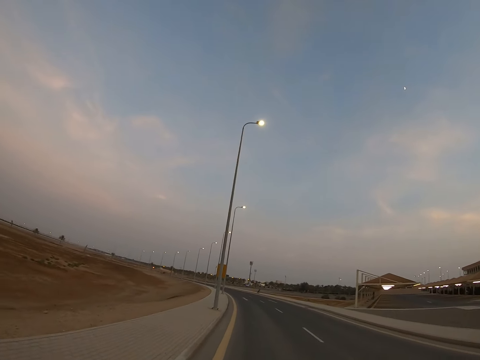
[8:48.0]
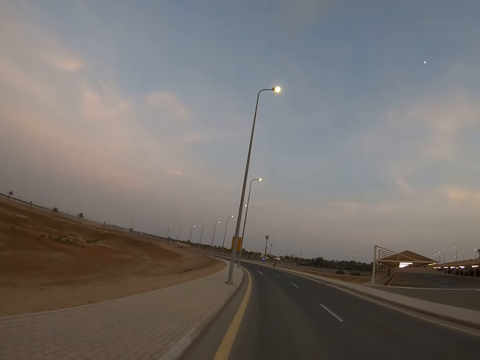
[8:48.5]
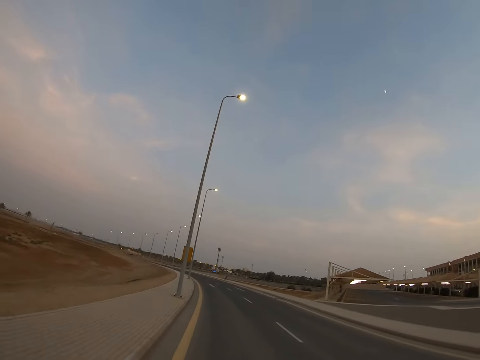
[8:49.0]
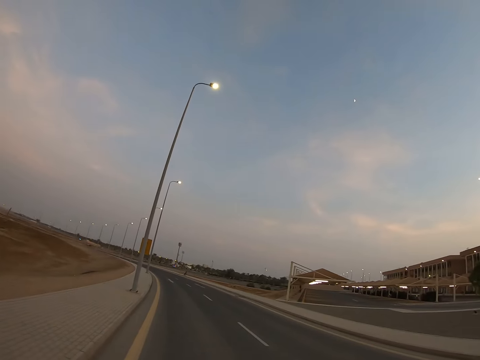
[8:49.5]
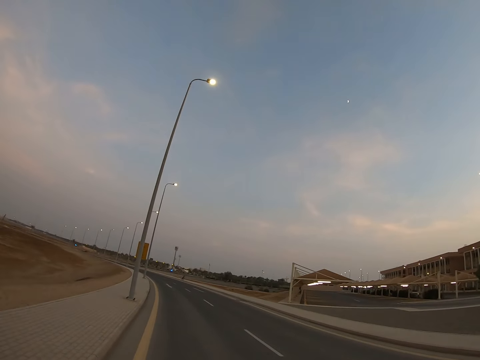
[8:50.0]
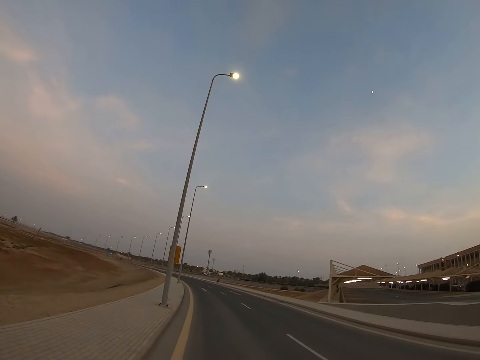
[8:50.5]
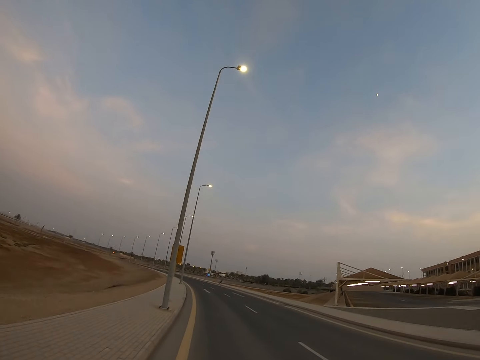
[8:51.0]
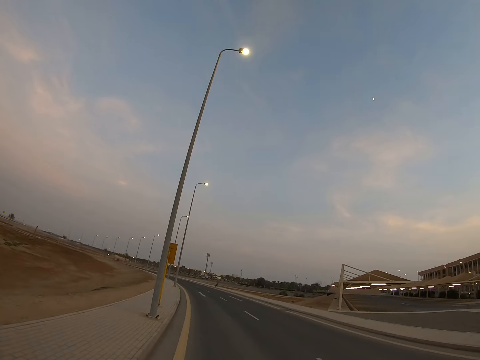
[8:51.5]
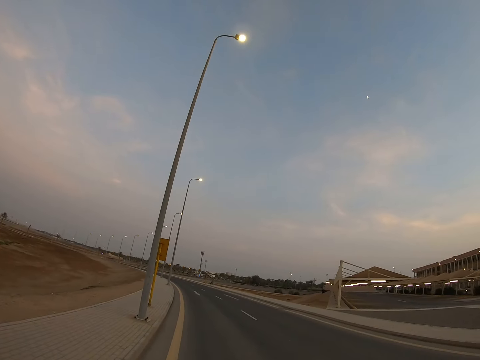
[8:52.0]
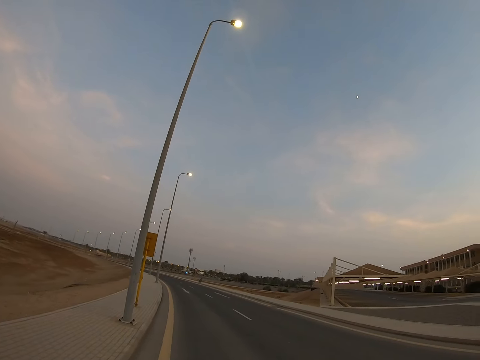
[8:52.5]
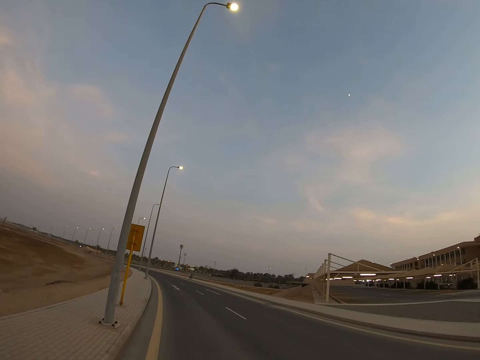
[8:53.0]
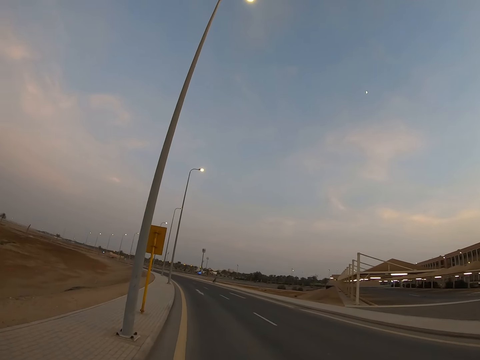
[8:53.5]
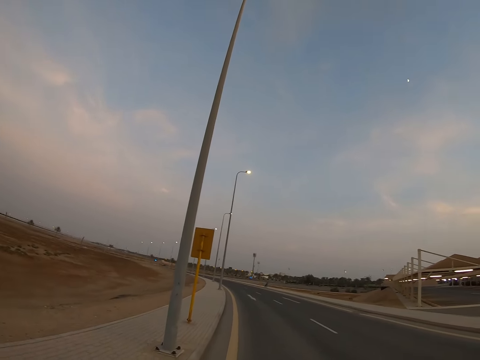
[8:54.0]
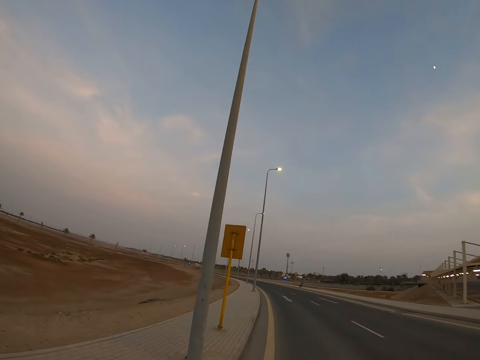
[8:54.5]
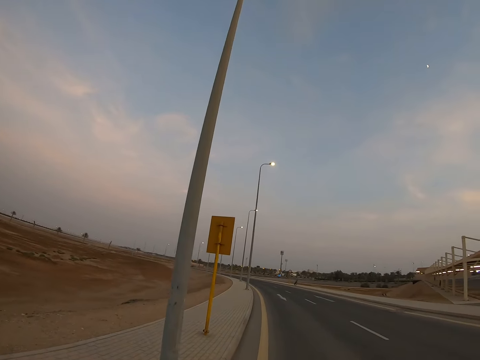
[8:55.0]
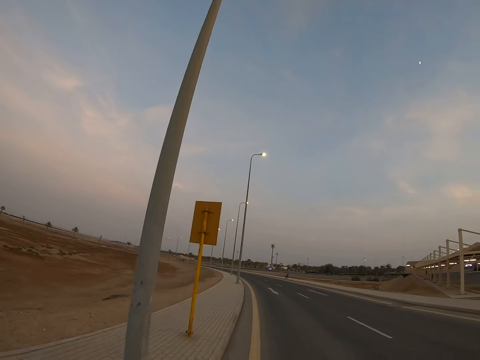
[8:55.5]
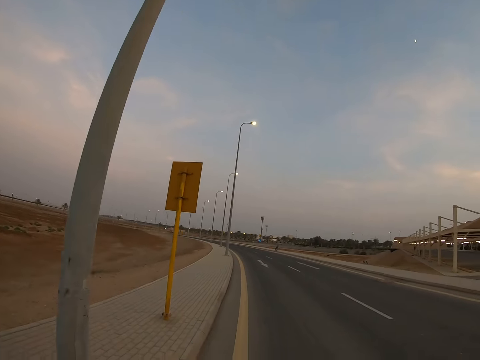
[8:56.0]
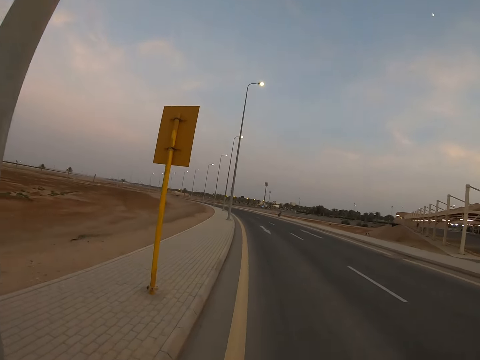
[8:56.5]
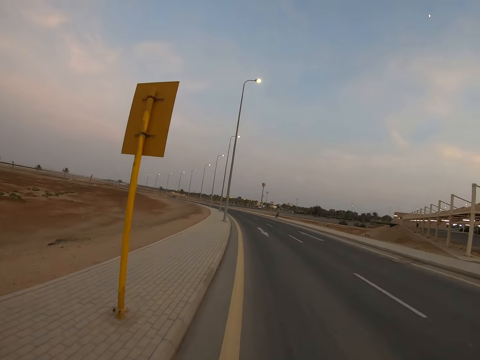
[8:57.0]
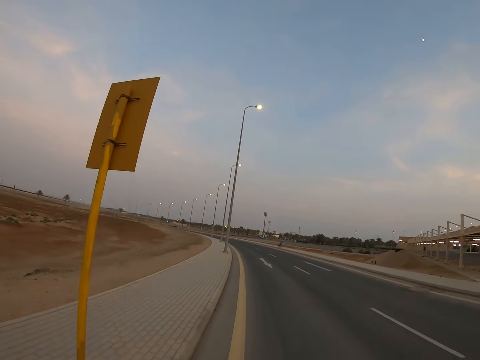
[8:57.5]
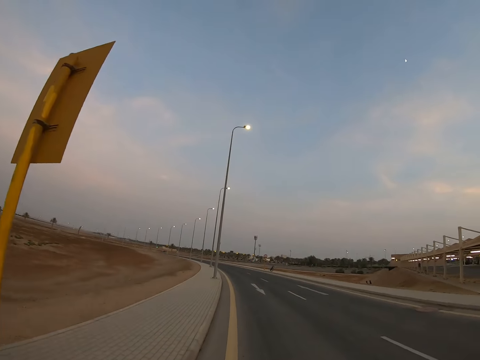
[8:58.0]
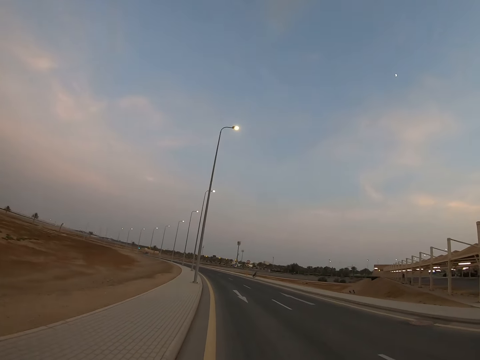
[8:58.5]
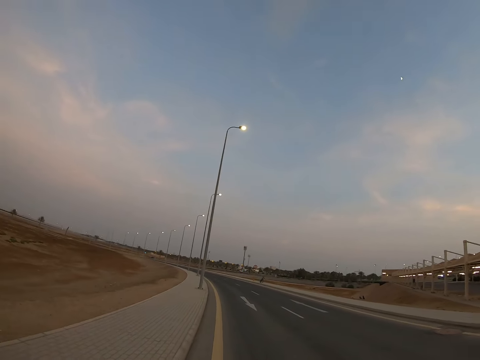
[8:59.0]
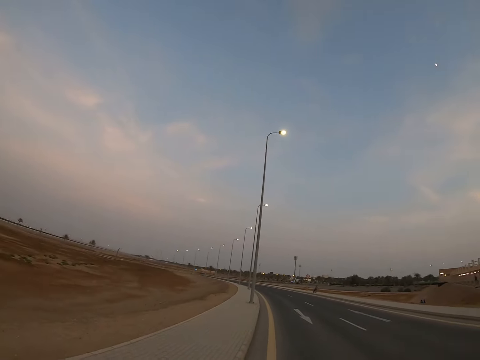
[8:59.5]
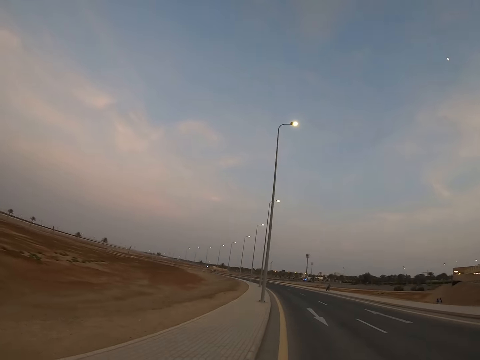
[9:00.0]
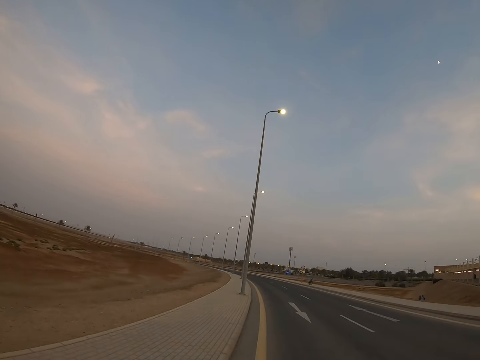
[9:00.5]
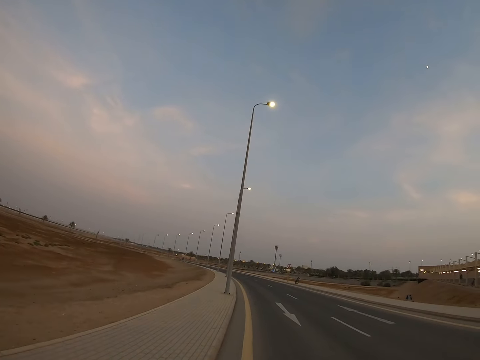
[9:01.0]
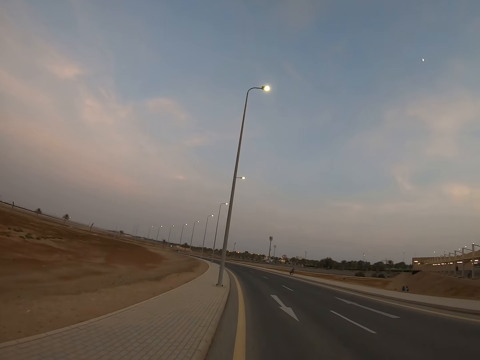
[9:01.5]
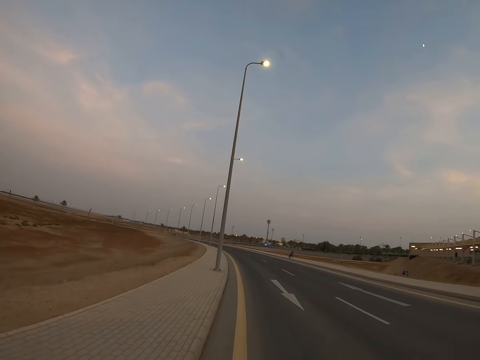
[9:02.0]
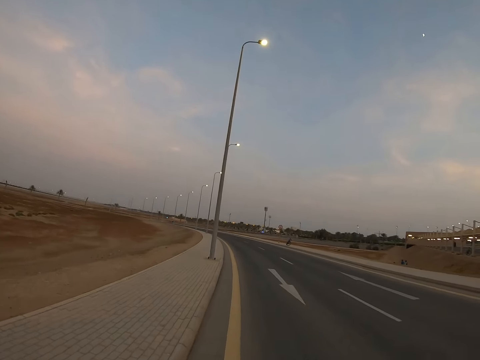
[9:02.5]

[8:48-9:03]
The camera wearer looks around. They continue to walk beside a man.

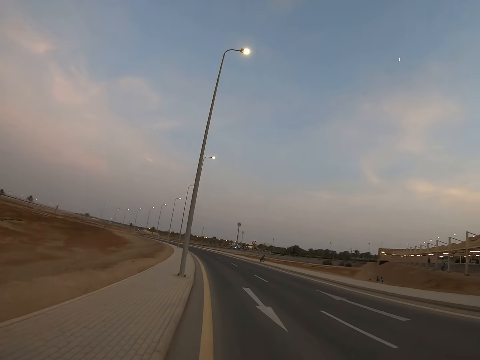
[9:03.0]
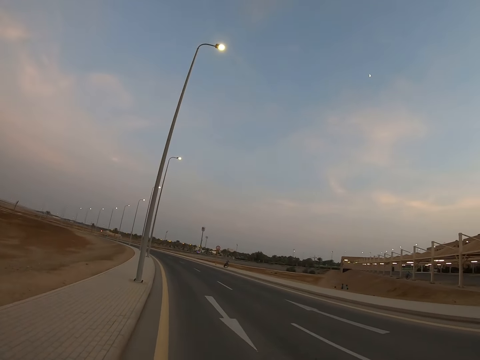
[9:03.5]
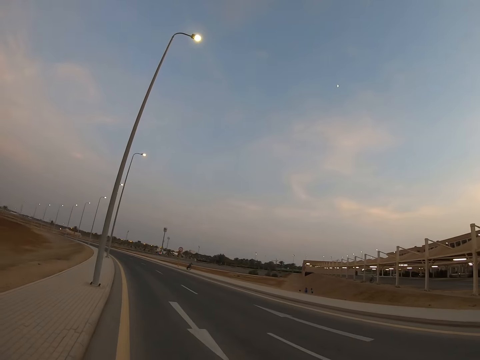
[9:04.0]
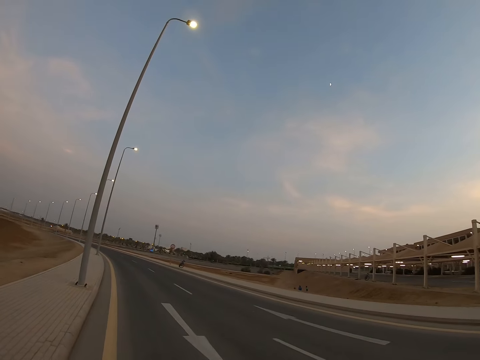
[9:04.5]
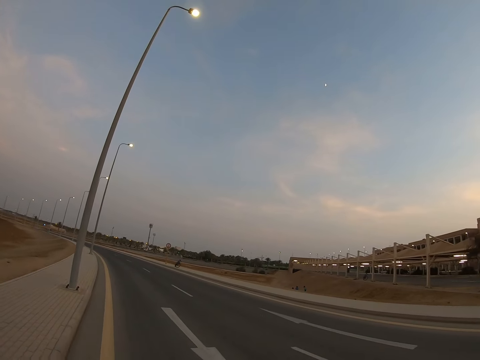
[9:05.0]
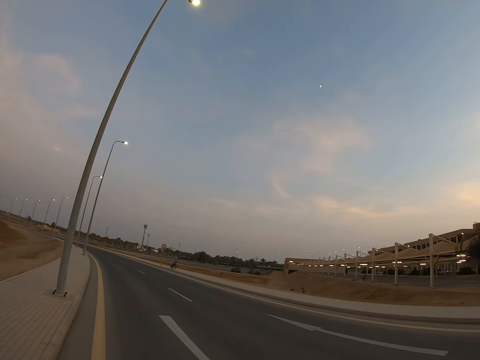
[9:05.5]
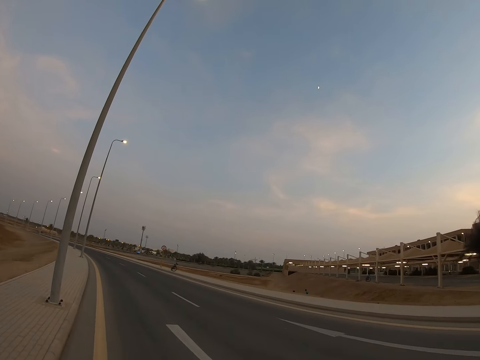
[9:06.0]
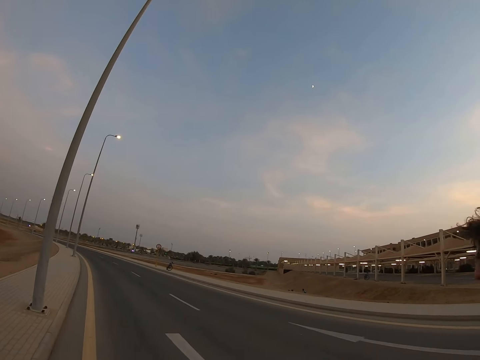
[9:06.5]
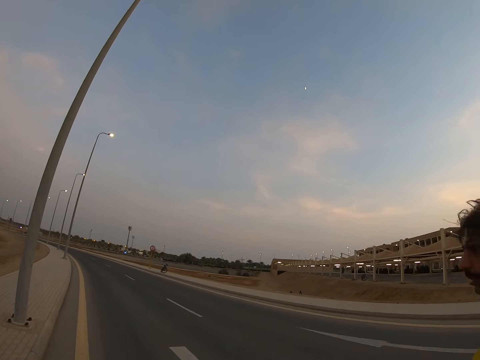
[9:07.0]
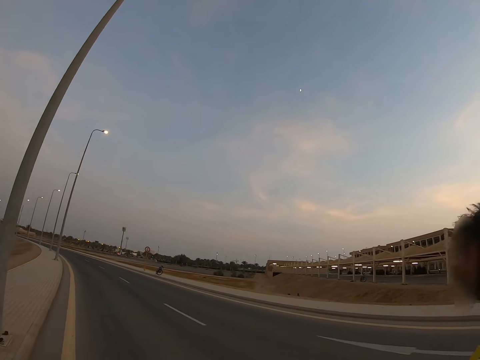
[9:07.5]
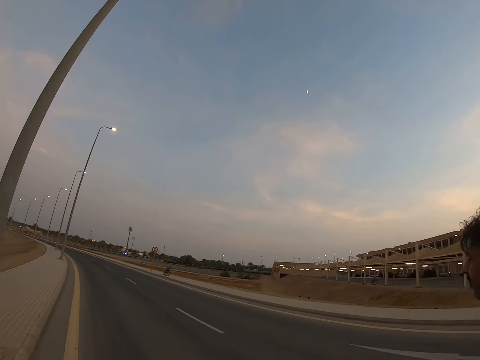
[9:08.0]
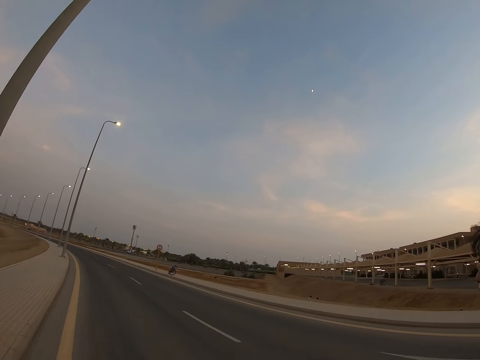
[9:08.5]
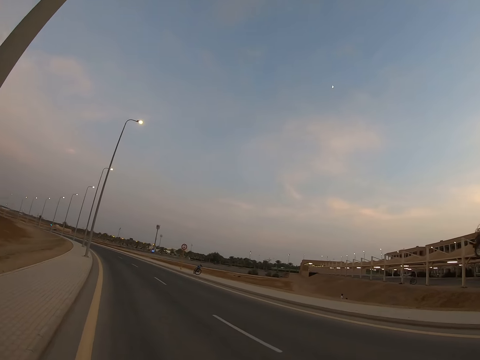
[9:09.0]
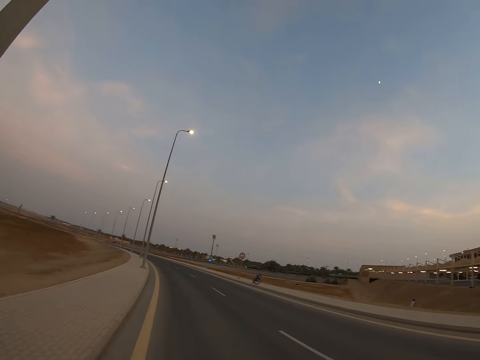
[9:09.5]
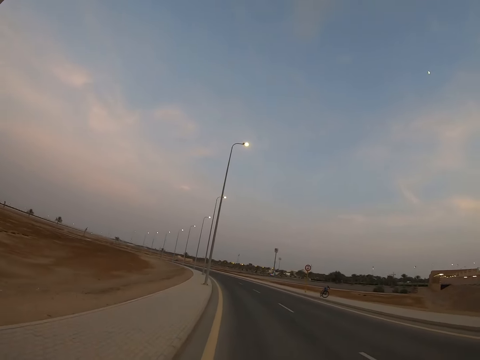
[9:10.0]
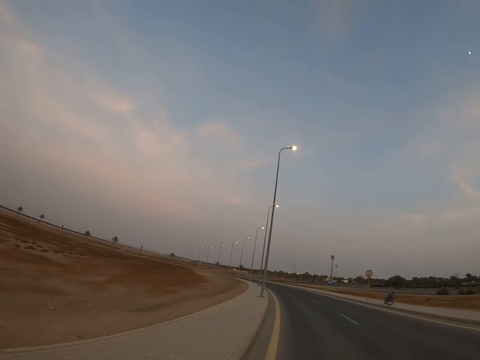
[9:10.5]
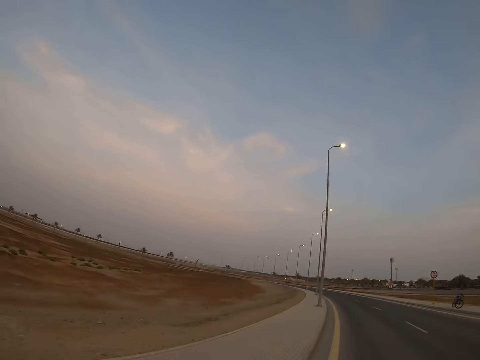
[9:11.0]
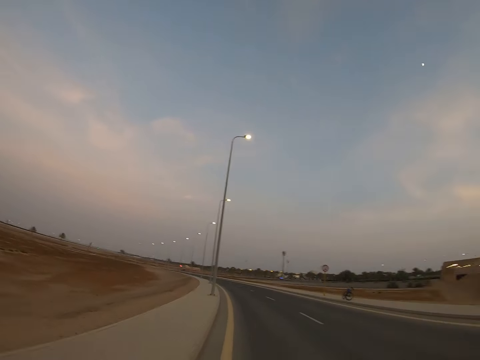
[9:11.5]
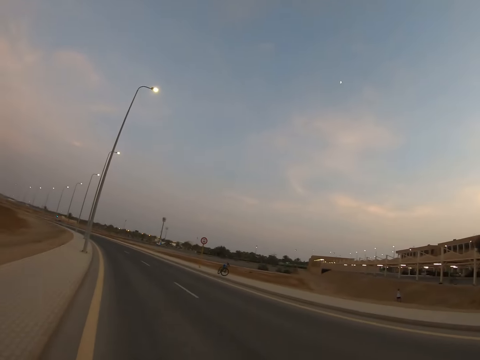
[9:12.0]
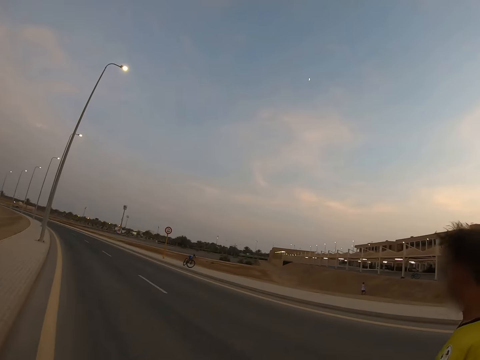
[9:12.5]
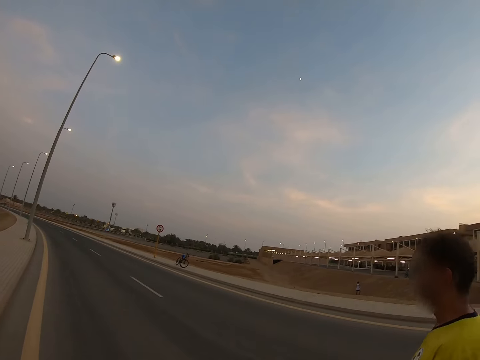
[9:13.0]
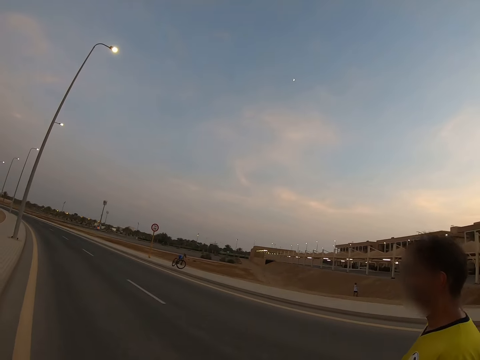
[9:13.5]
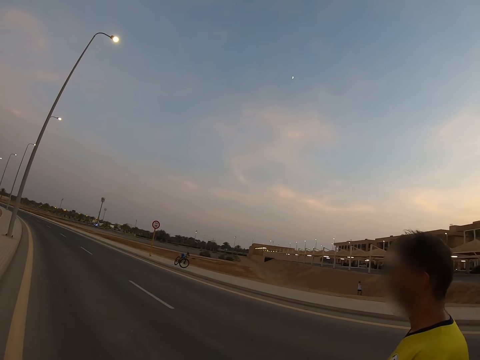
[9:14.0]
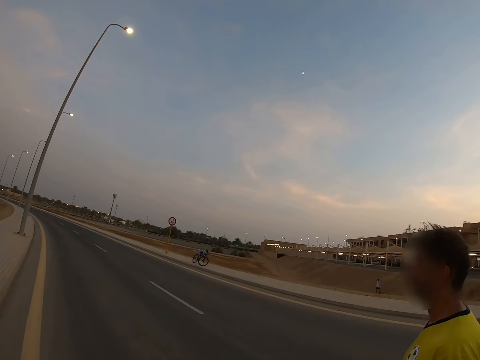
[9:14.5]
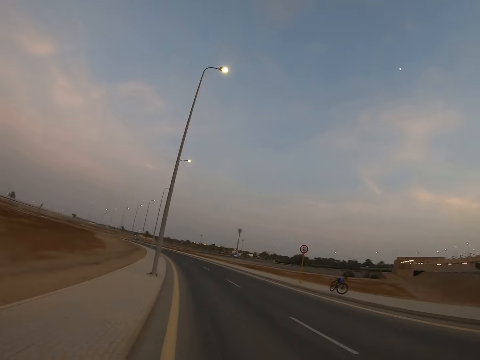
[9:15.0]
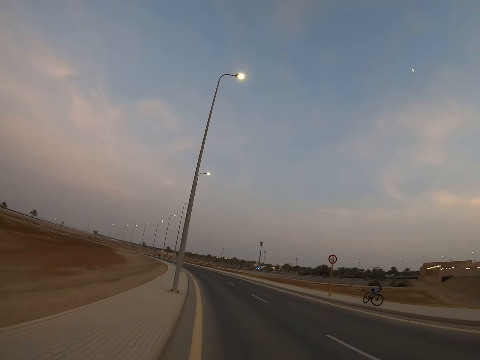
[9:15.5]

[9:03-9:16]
The camera wearer stares at a person. The person walks along the road. The camera wearer looks around the road. They look around the road again. They stare at the person. The person walks along the road.
